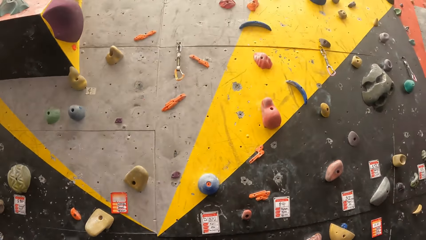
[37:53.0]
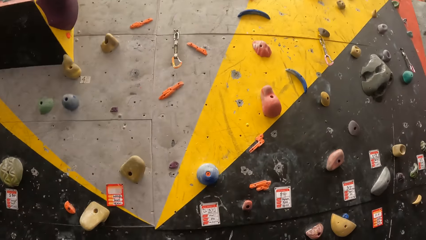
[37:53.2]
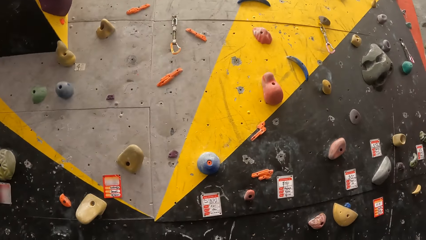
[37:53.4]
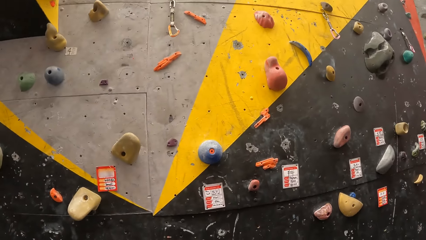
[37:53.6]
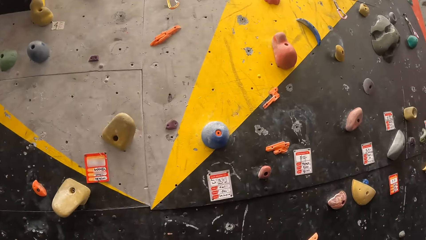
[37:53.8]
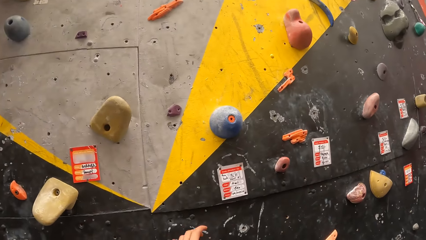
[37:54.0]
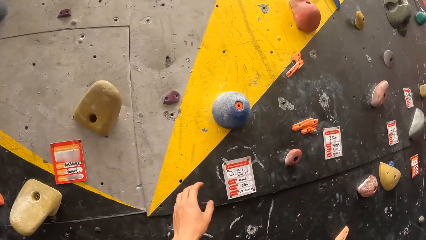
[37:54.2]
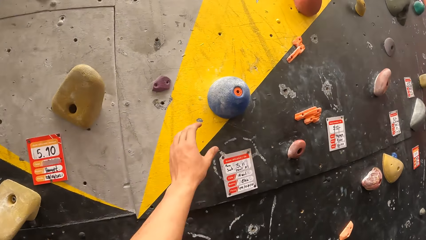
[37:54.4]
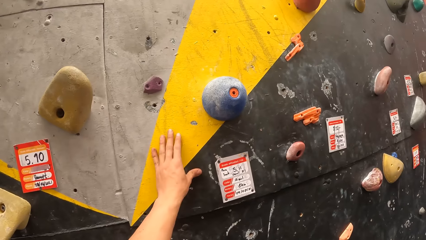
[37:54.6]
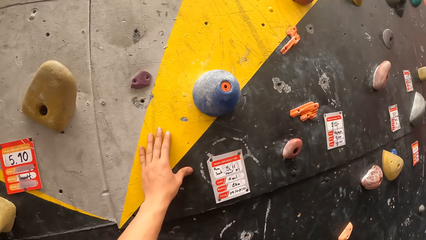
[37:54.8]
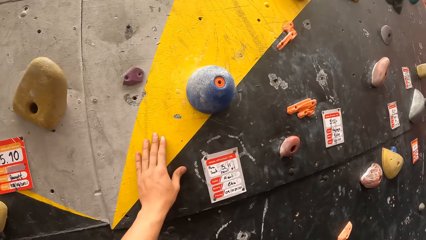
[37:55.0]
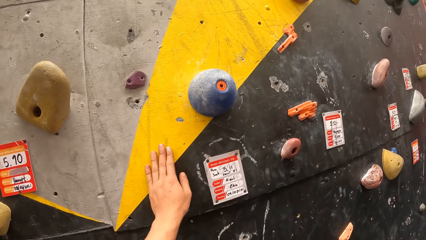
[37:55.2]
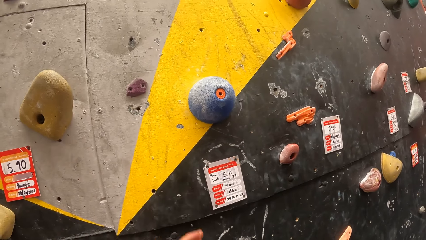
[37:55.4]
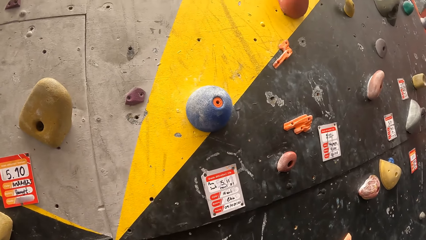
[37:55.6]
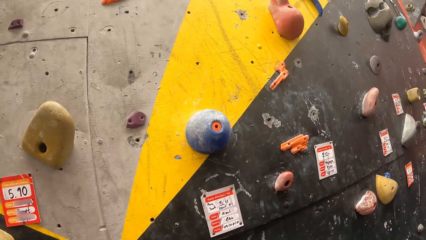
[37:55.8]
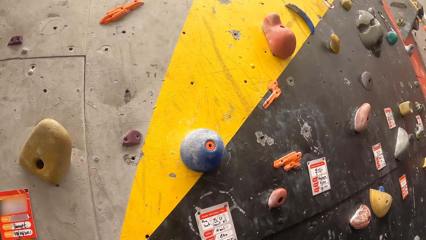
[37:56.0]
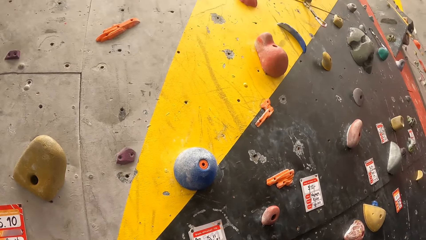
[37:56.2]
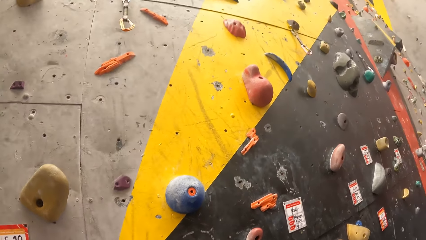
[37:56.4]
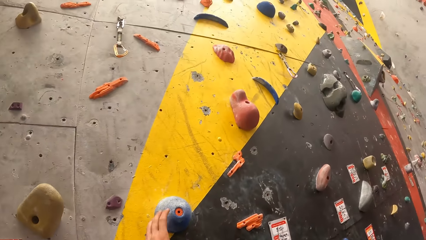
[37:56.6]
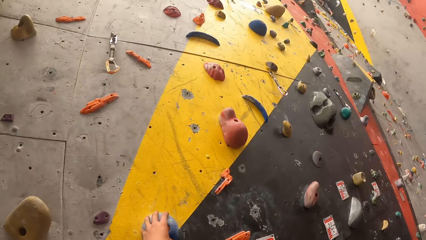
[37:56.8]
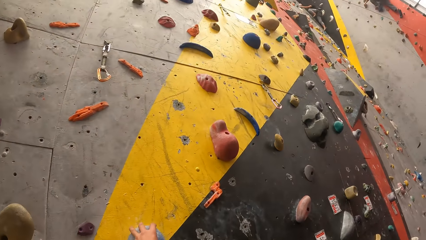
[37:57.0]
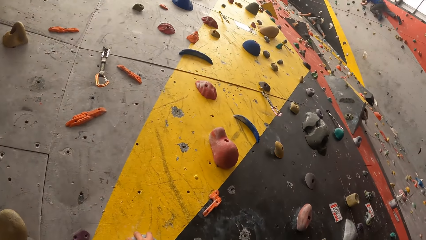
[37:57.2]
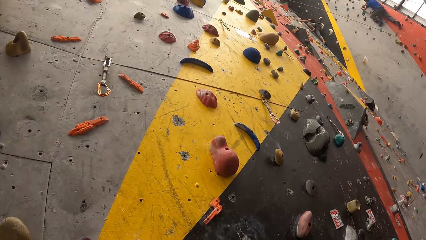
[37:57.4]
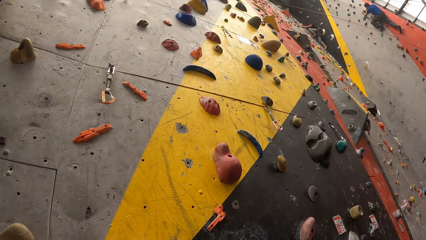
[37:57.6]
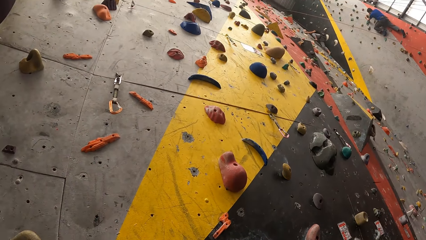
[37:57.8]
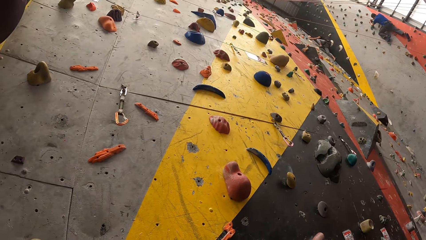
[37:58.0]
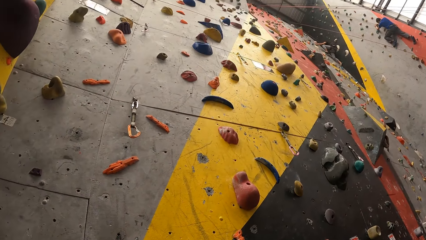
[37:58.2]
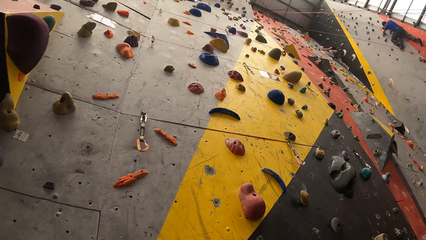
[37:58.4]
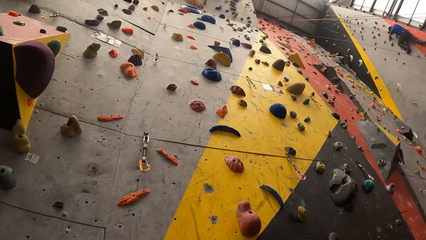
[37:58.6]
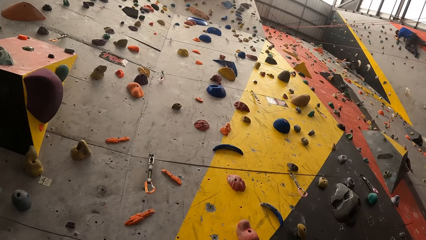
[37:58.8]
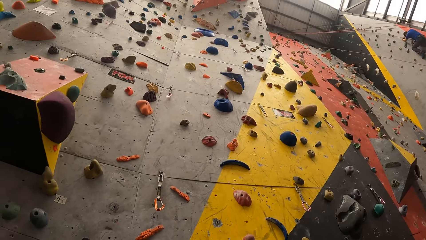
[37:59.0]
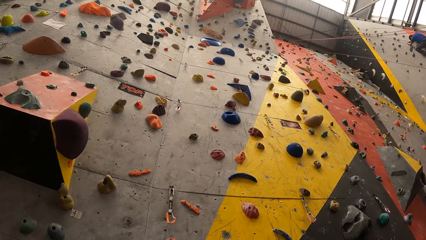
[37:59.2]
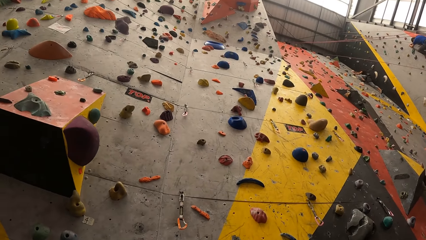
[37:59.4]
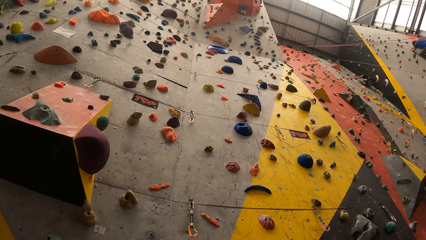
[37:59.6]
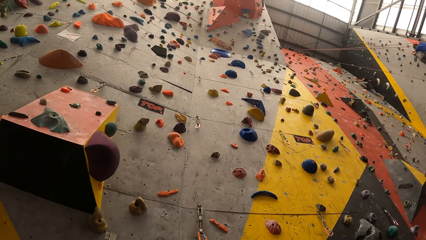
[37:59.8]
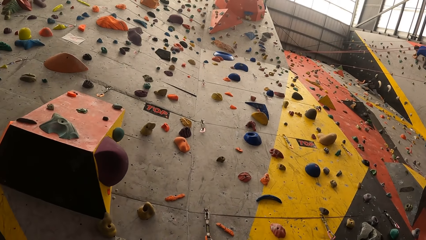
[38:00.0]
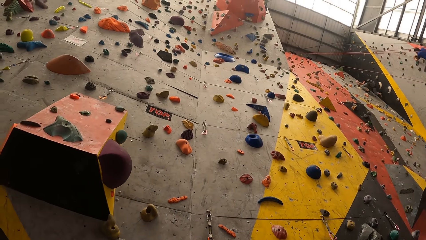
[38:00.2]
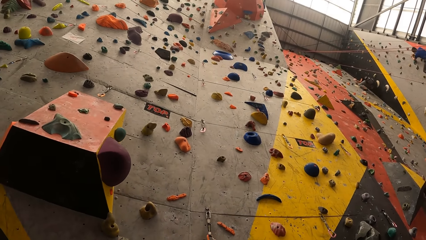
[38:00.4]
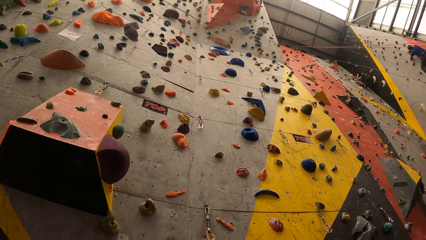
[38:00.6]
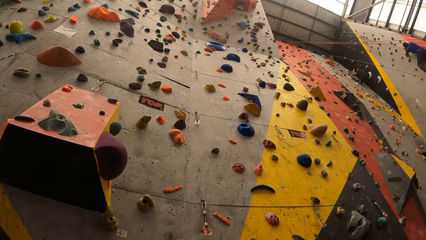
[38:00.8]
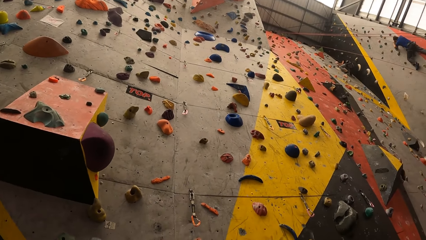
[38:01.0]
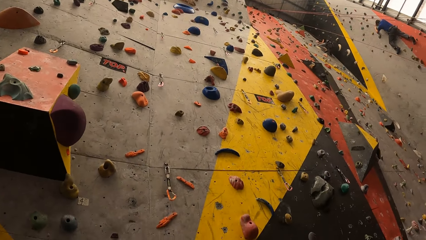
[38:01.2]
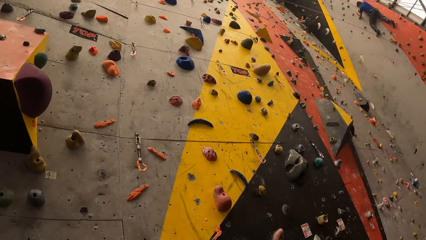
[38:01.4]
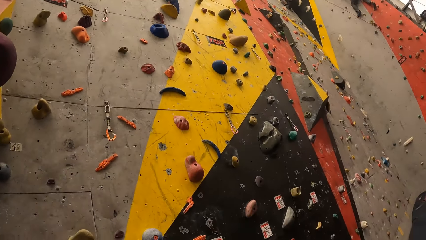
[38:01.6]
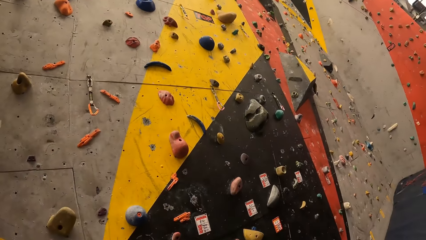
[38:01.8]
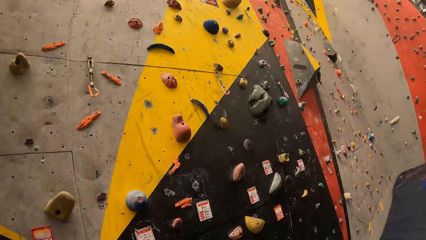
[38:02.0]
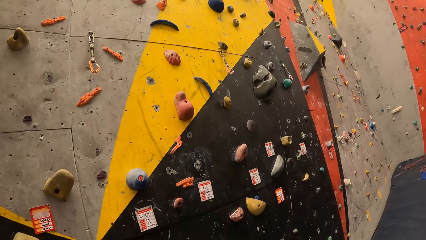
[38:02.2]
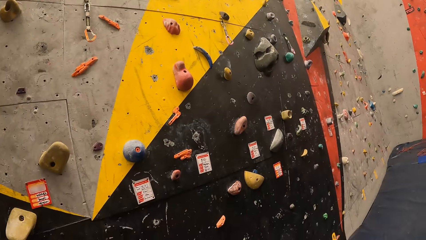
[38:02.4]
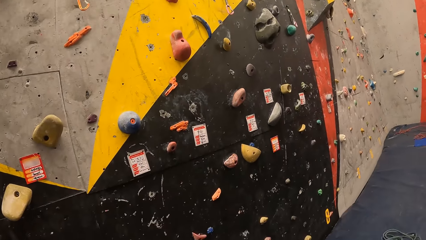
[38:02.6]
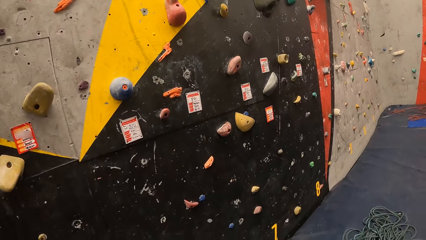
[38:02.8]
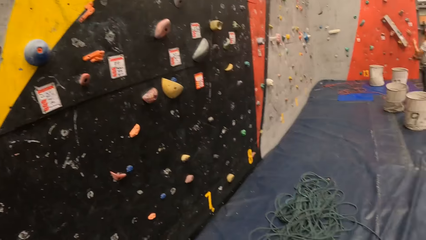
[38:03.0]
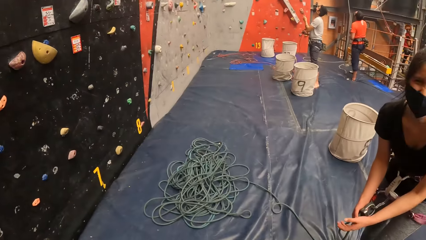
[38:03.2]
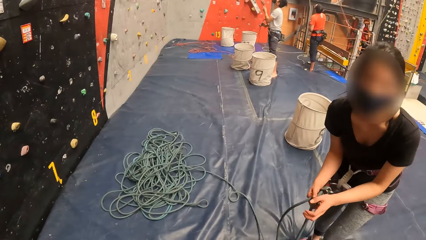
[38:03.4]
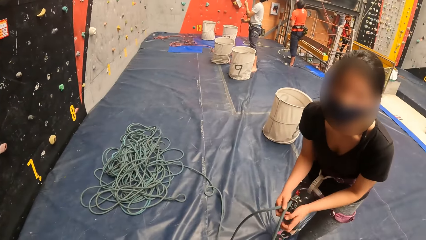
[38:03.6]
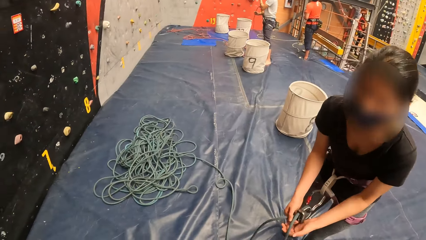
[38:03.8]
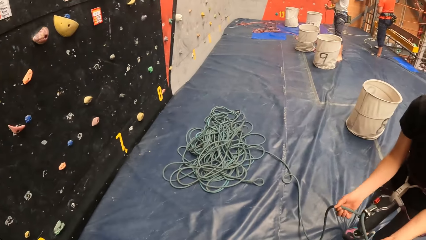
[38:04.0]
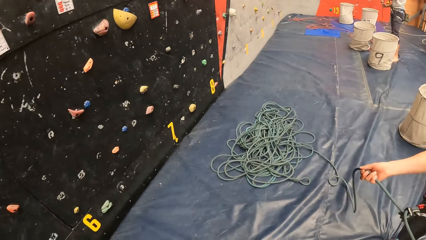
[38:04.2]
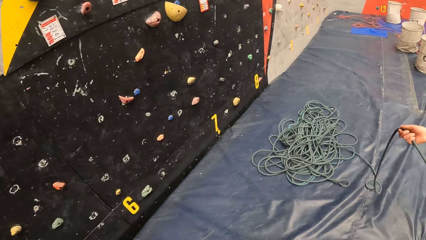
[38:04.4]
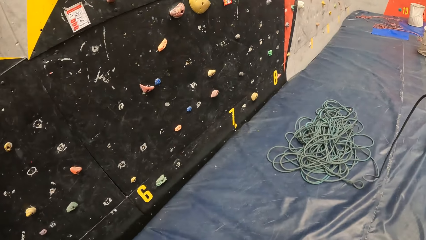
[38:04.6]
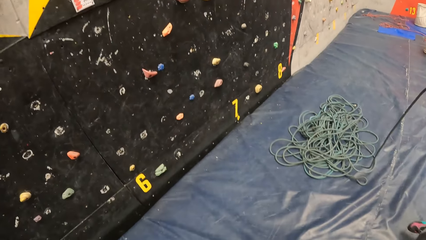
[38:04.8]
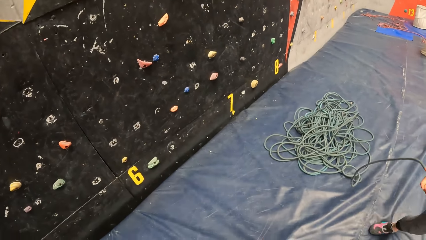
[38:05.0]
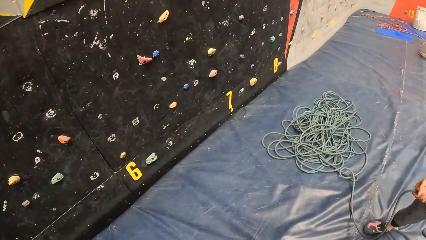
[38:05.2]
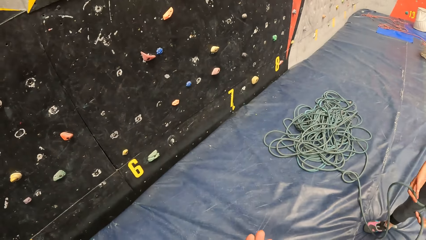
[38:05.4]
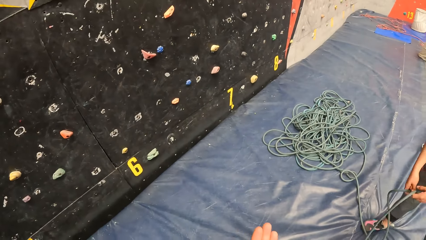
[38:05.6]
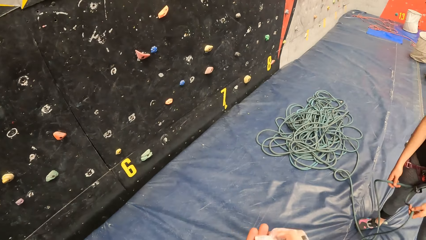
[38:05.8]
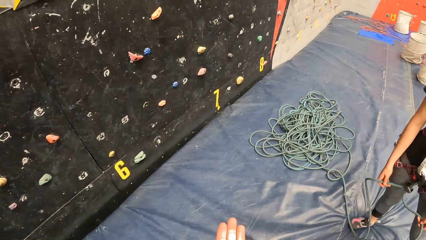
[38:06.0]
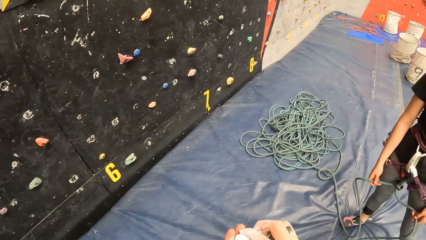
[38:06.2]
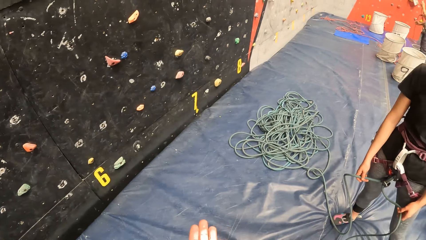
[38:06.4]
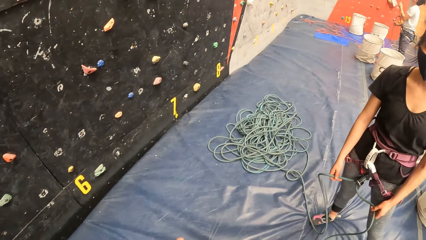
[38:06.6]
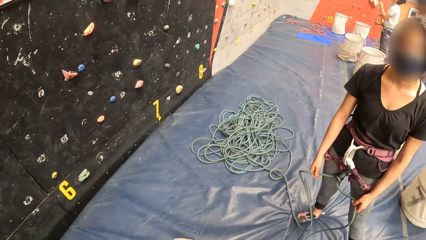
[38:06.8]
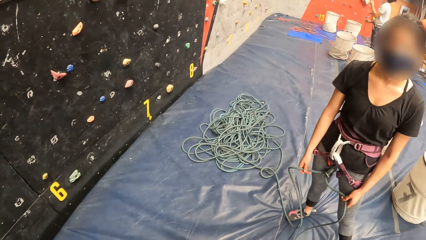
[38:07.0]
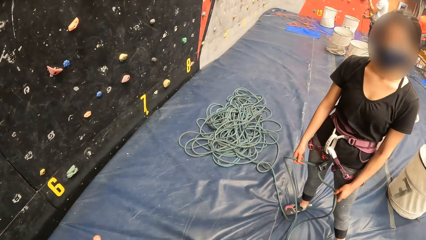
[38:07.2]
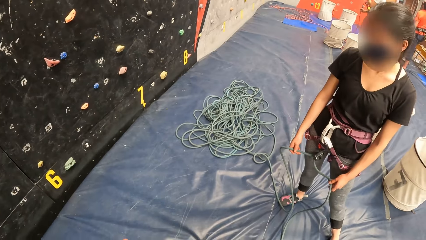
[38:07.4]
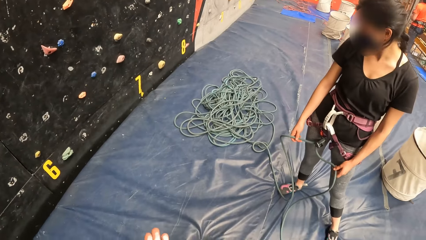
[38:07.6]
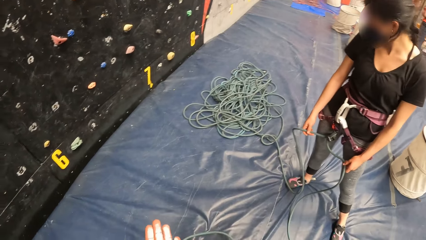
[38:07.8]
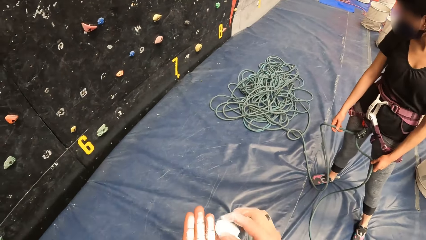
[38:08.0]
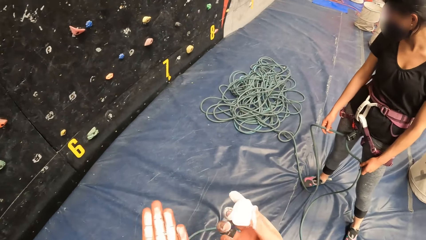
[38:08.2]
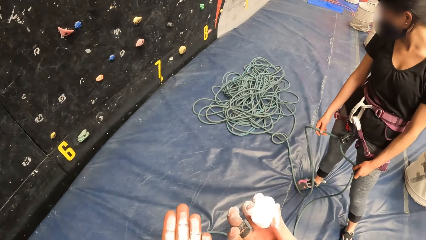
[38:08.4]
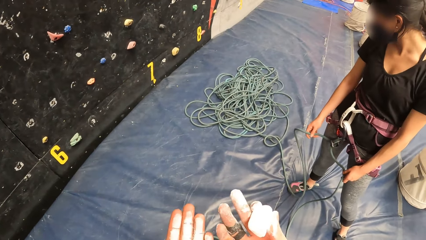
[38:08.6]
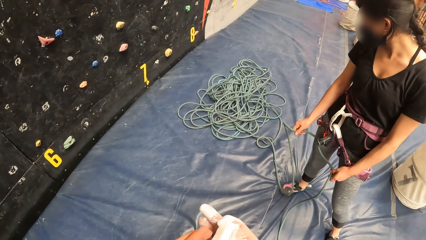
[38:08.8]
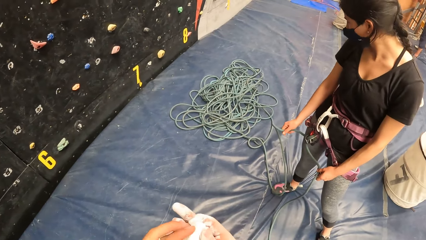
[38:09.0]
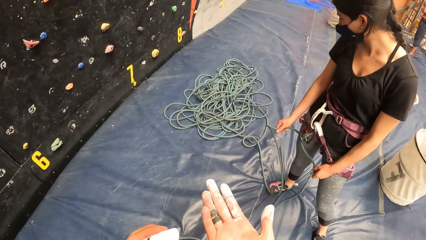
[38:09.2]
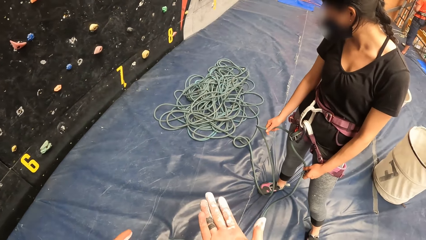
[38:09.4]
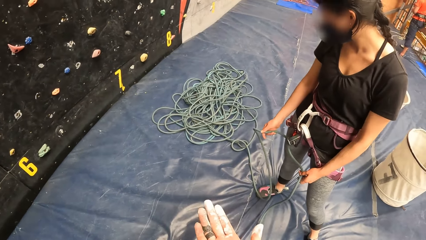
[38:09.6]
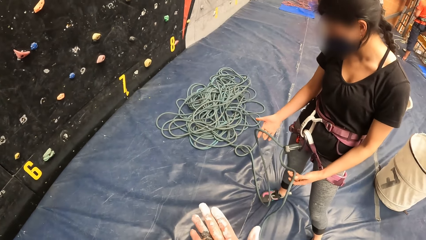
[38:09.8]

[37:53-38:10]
The camera wearer holds on the wall. They touch the wall. They look at the wall. They look around the wall. They look around. The woman prepares the rope. The camera wearer wipes the hands. They look at the hands.
